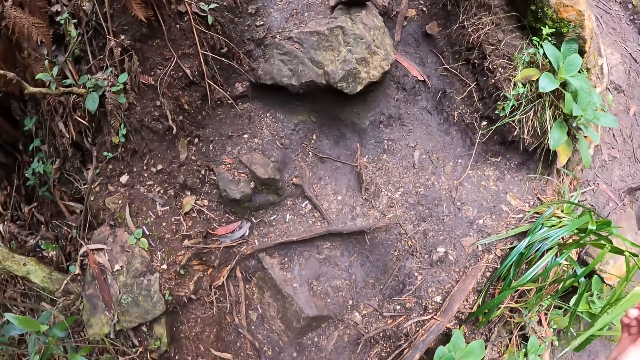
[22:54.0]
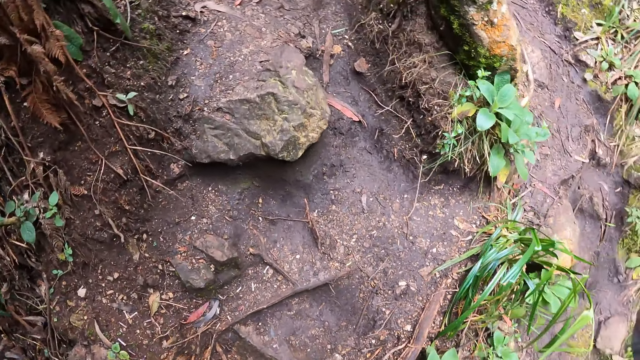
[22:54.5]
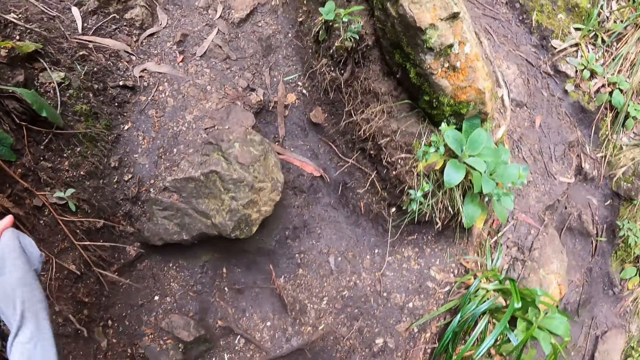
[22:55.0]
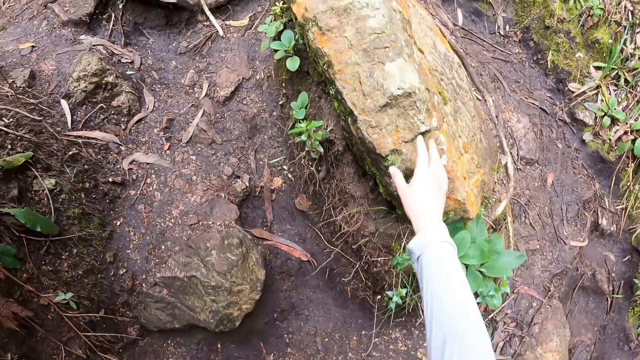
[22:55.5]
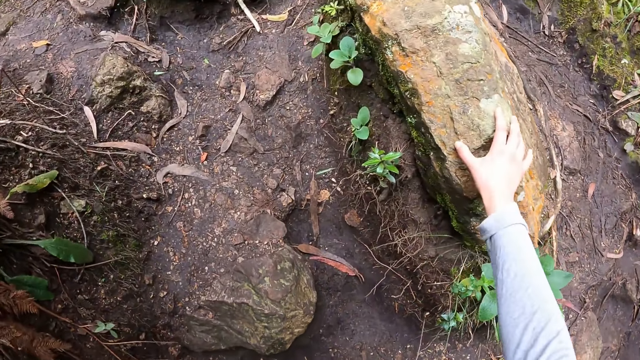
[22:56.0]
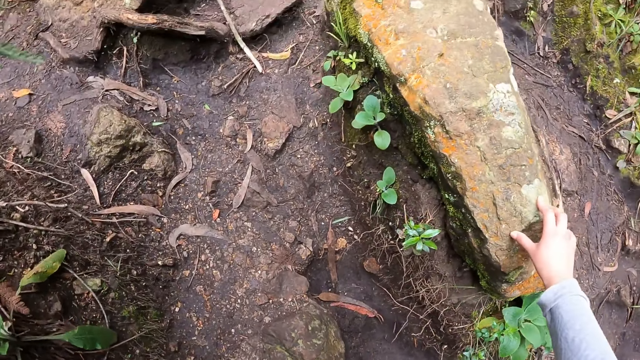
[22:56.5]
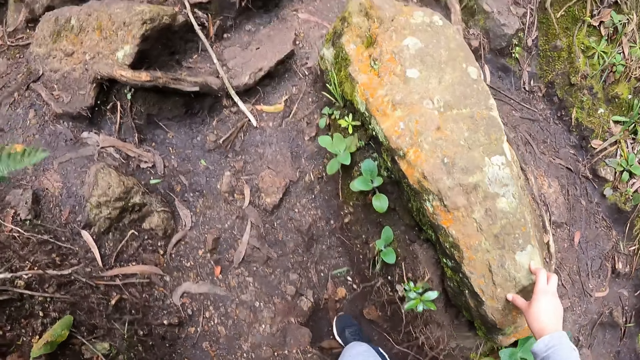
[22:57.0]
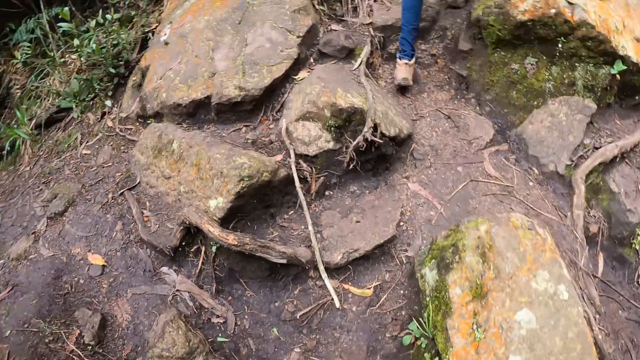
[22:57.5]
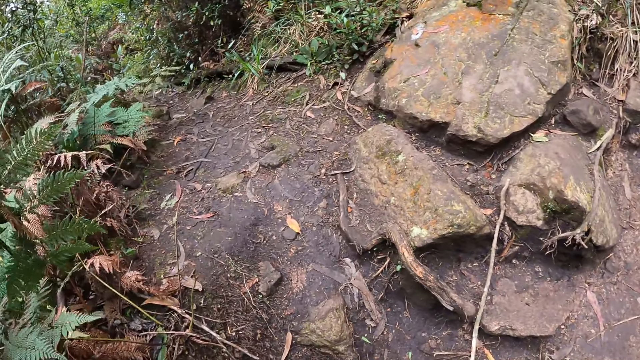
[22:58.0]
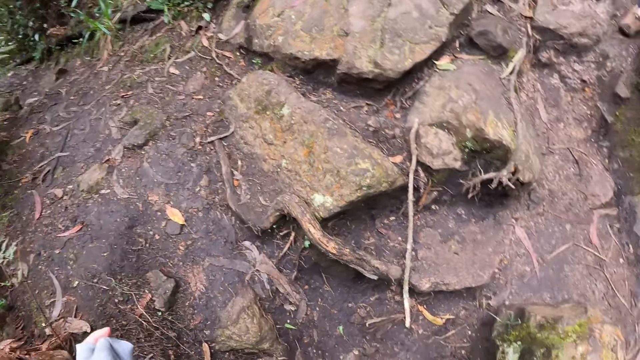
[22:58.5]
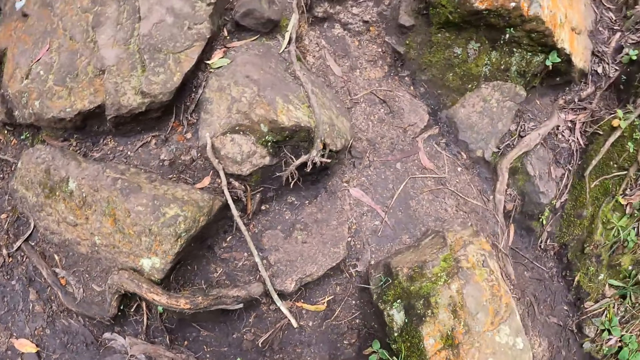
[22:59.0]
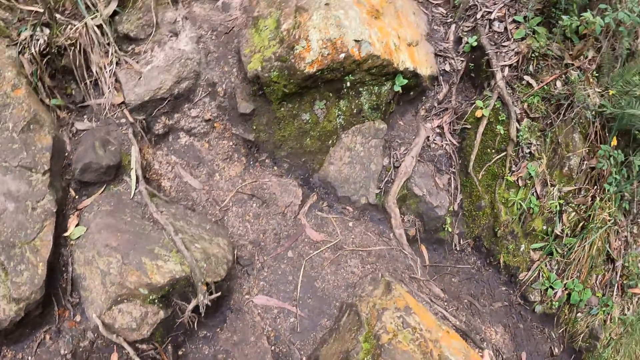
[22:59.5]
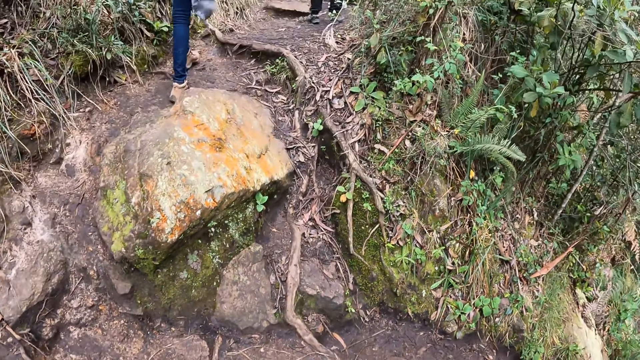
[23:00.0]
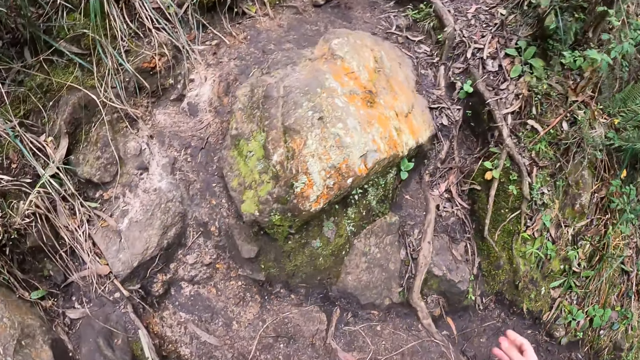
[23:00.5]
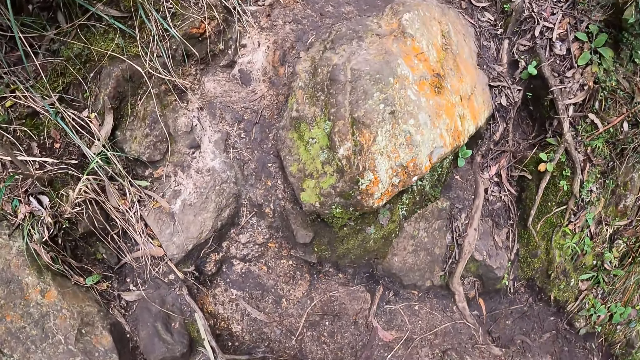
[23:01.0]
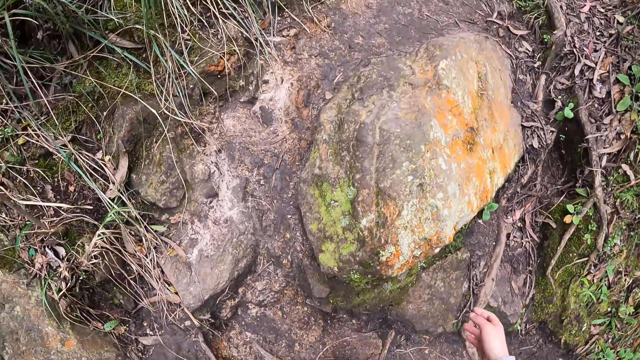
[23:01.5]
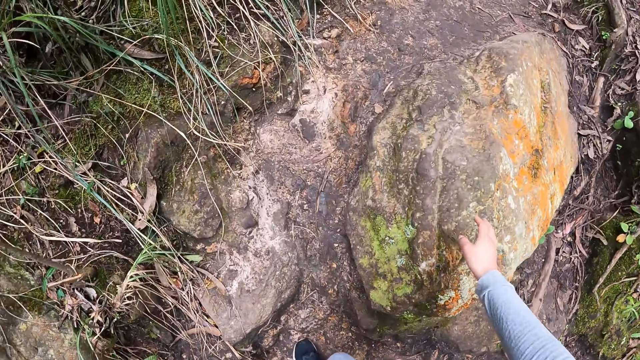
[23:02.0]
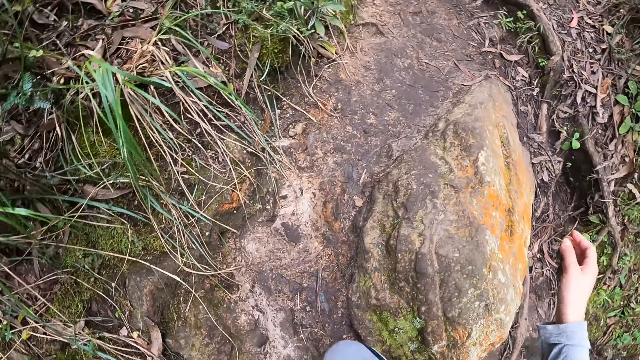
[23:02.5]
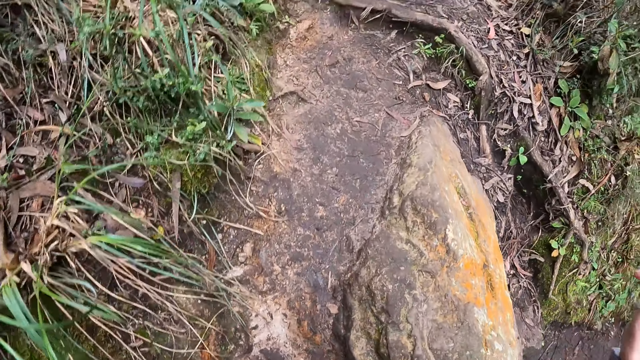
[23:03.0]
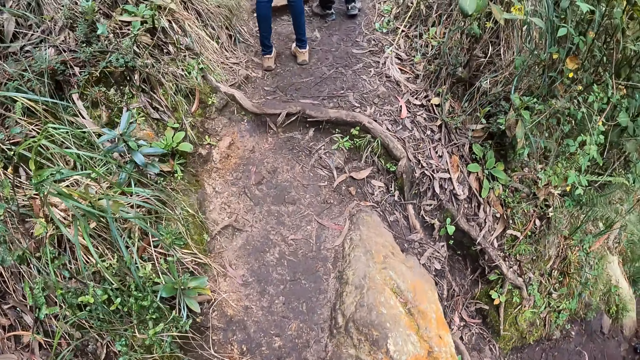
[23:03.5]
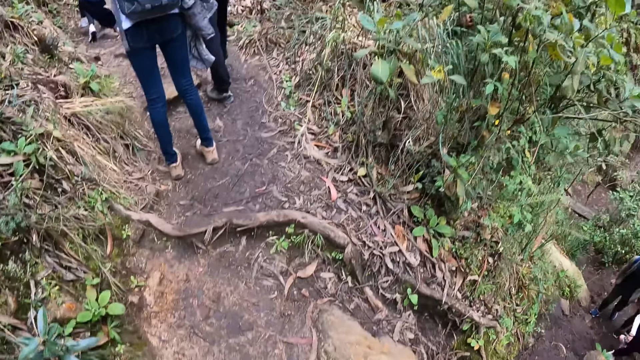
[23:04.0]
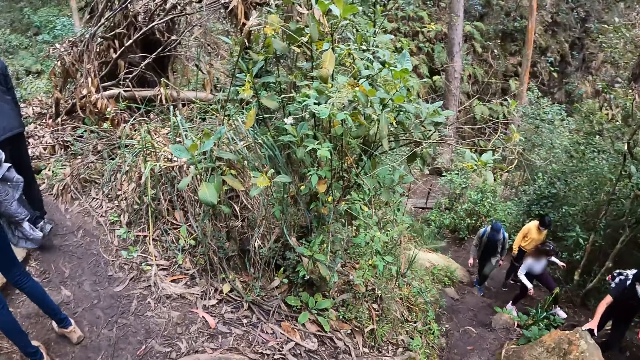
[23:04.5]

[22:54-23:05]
The camera wearer touches a rock with her right hand. She touches the rock again.

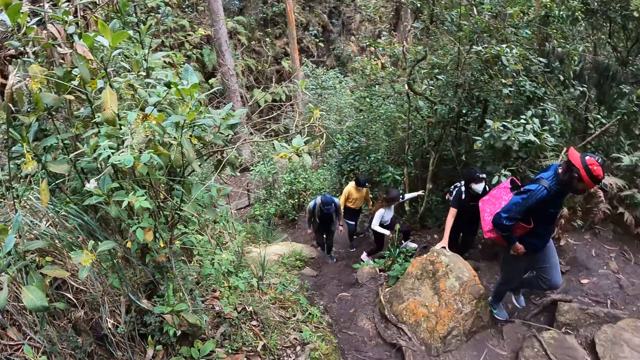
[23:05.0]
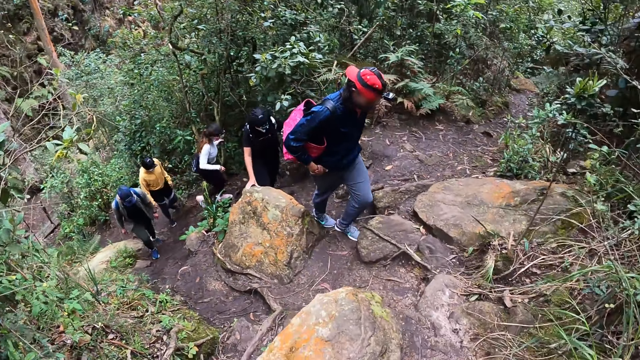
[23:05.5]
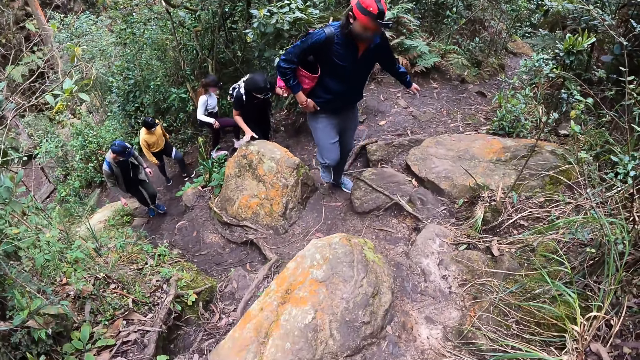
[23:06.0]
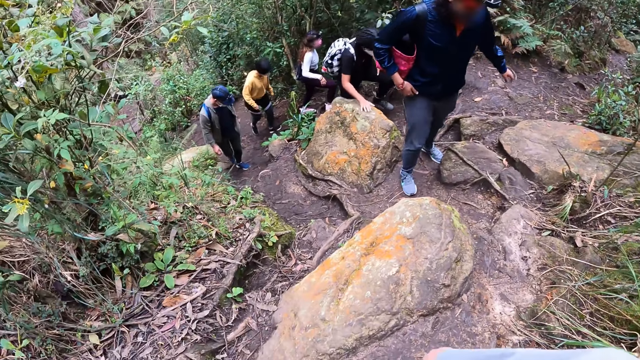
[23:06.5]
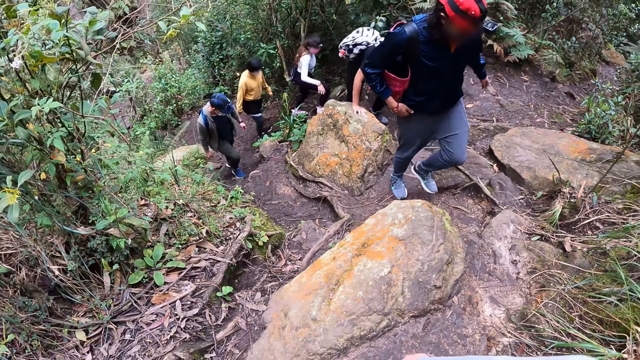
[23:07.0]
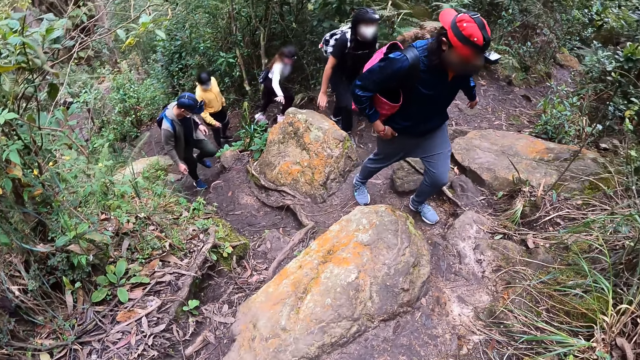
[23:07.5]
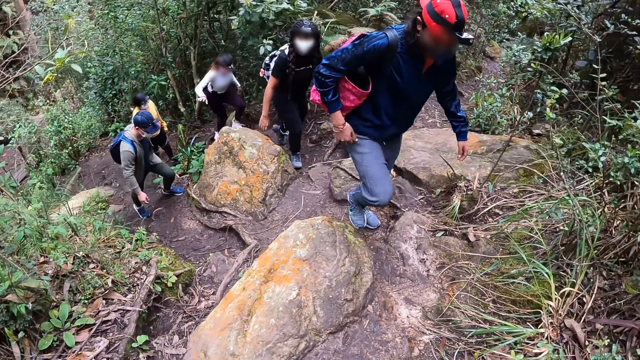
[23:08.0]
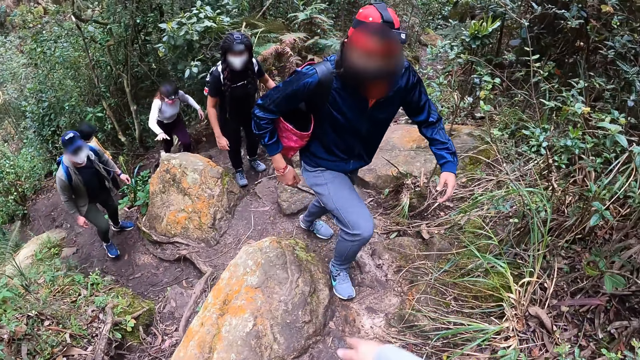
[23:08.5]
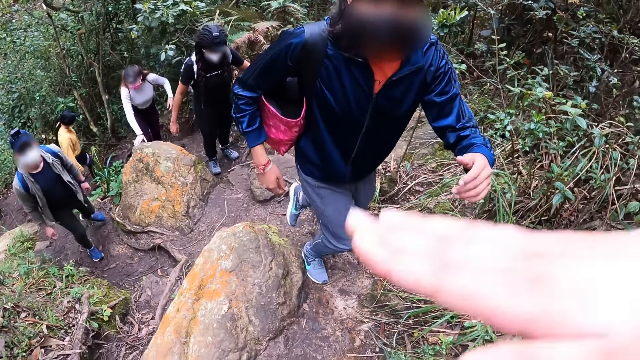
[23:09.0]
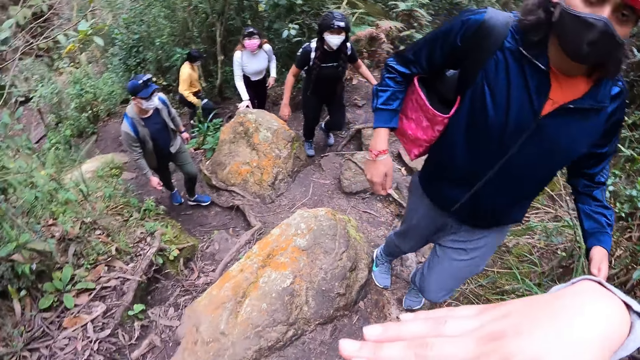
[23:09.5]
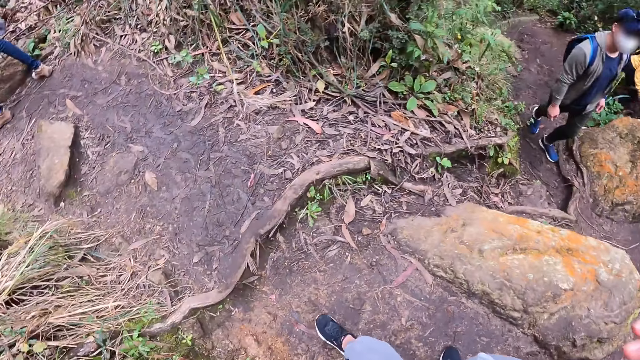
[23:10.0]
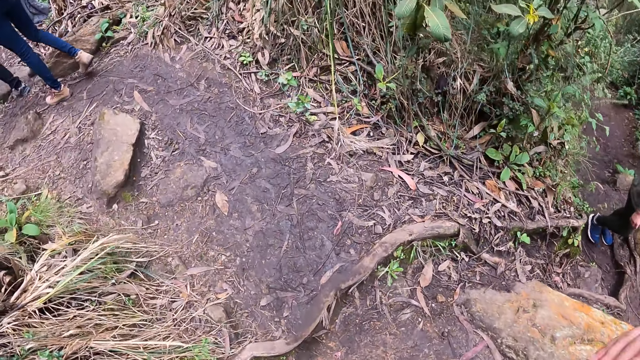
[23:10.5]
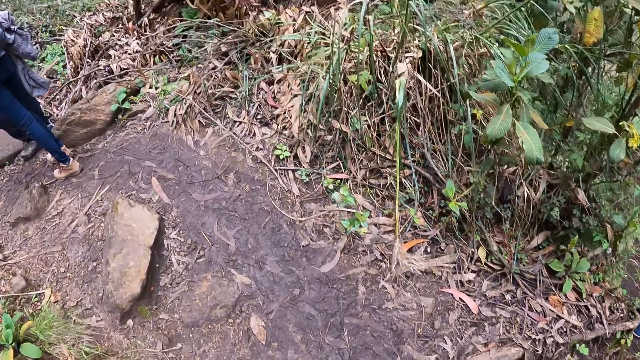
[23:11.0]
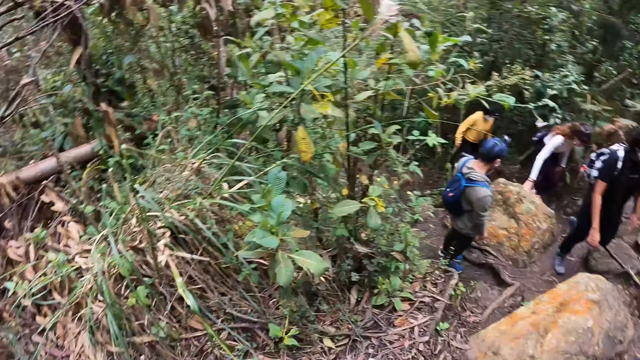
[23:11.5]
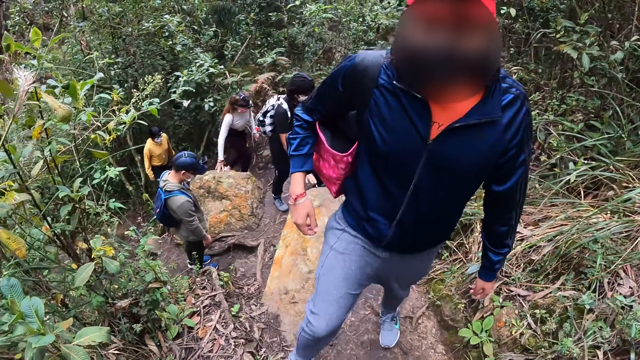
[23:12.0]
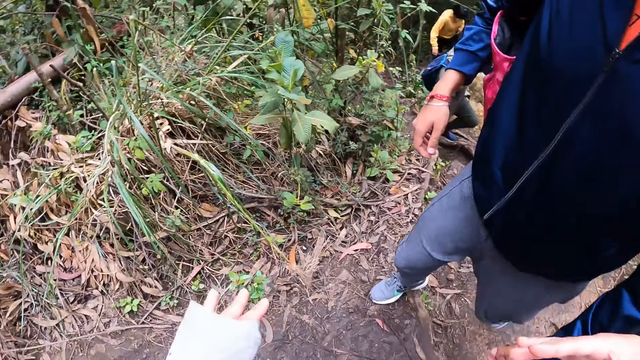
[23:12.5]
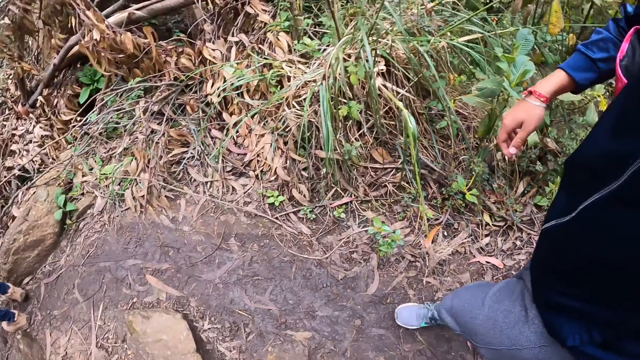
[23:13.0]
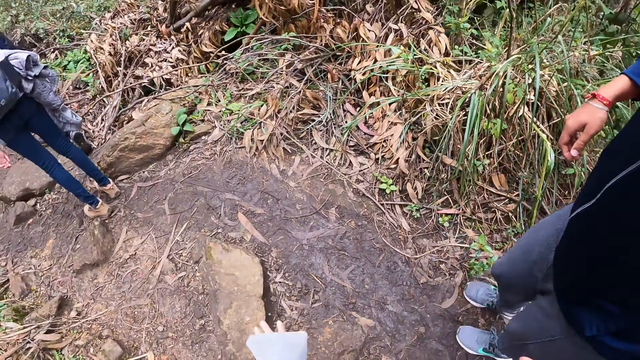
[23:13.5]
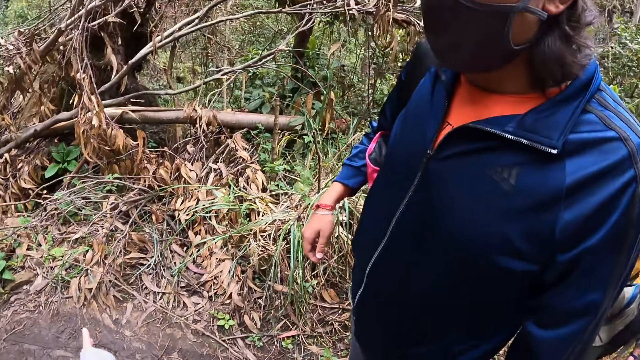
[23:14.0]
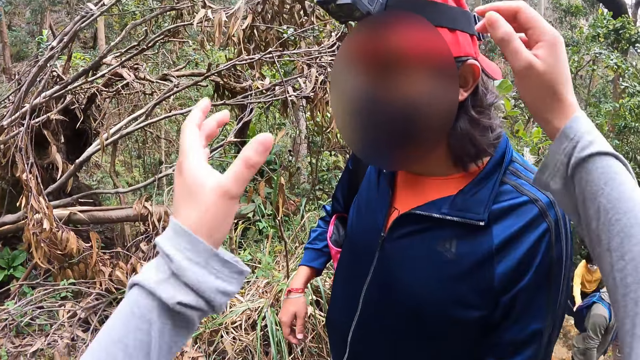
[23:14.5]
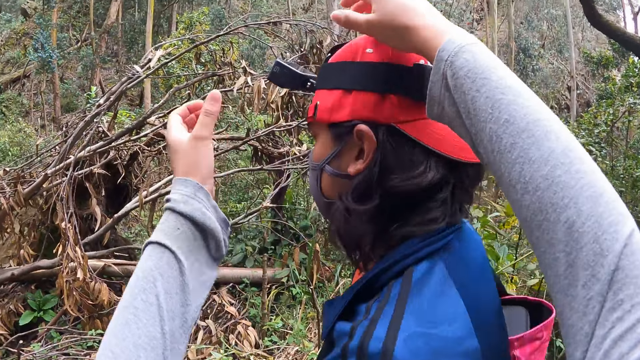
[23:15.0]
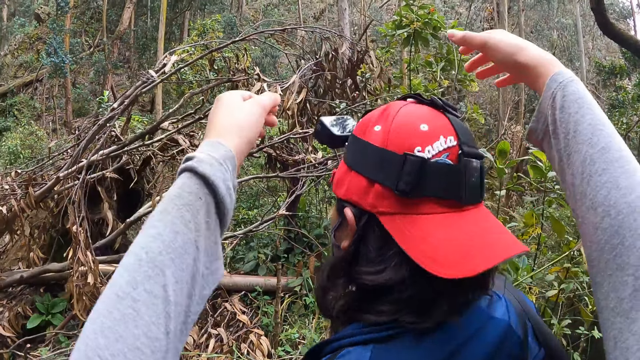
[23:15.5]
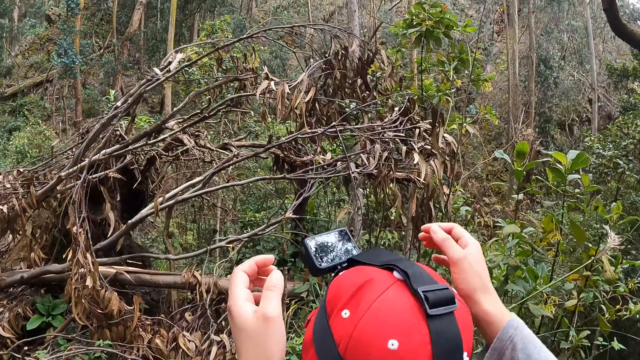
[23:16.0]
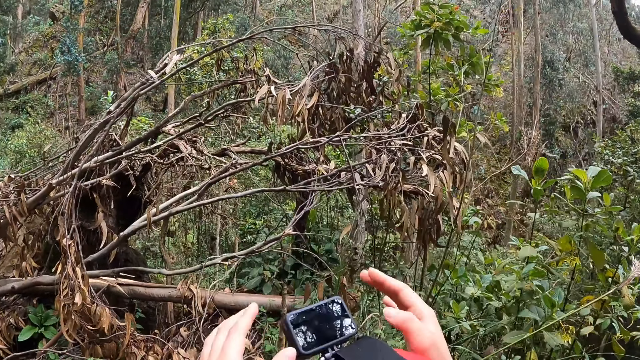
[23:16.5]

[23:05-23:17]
The camera wearer interacts with the woman. She gesticulates with her right hand. She gesticulates with both hands. She adjusts the camera in the head of the woman.
